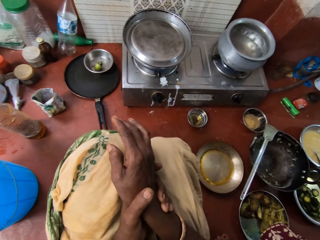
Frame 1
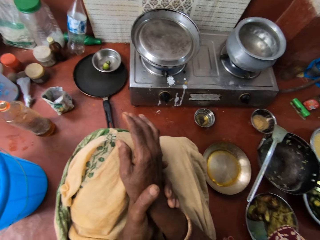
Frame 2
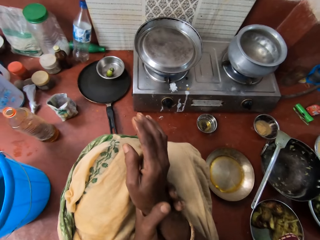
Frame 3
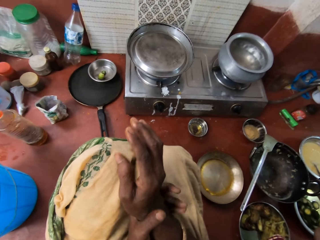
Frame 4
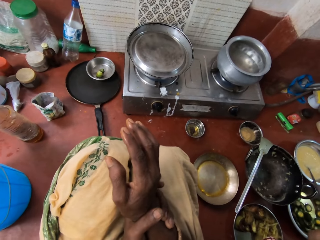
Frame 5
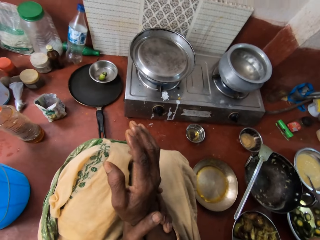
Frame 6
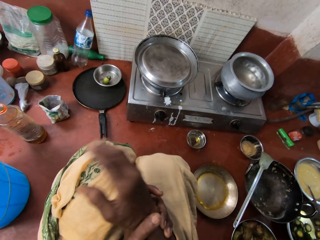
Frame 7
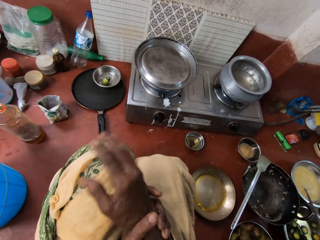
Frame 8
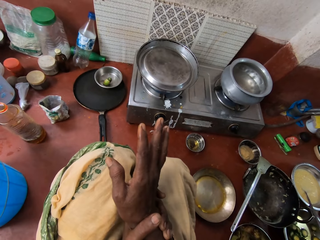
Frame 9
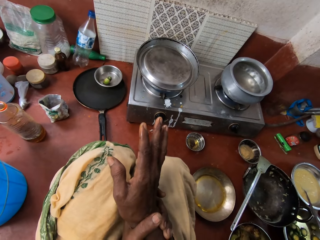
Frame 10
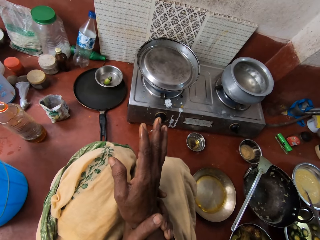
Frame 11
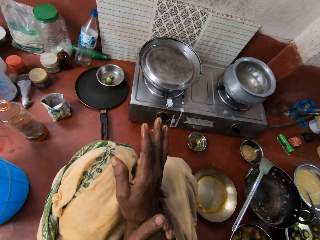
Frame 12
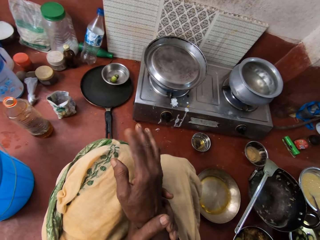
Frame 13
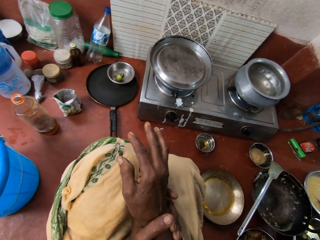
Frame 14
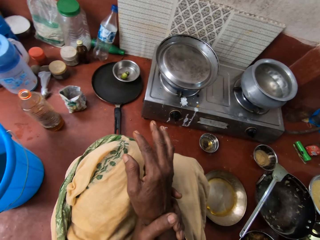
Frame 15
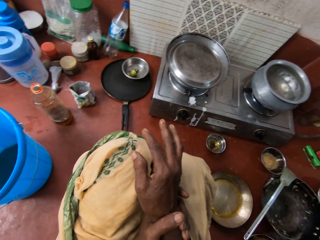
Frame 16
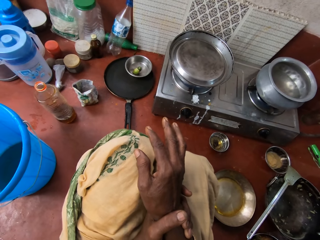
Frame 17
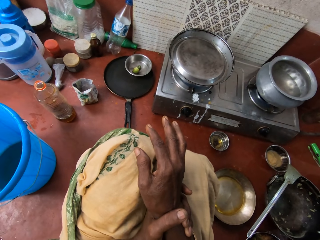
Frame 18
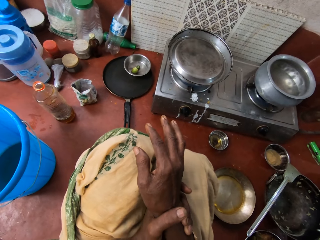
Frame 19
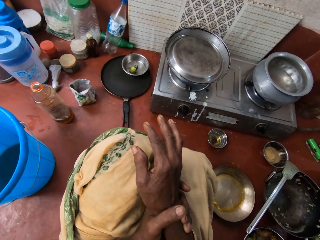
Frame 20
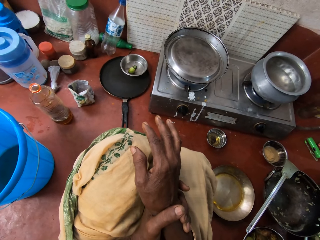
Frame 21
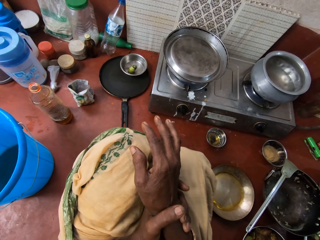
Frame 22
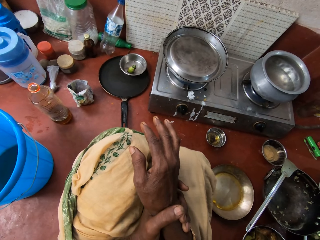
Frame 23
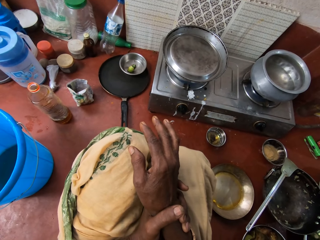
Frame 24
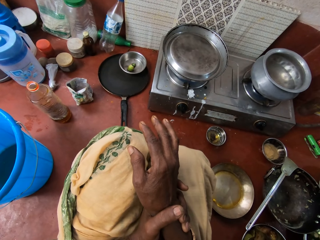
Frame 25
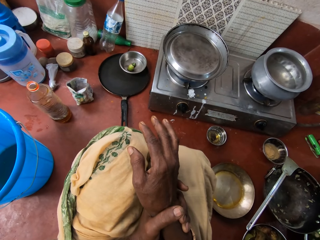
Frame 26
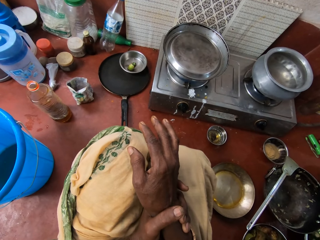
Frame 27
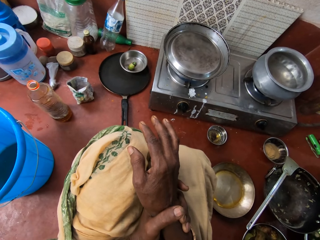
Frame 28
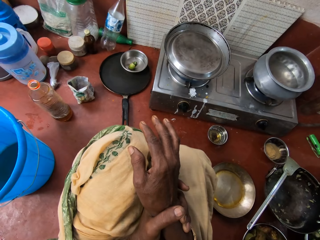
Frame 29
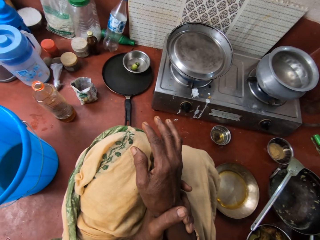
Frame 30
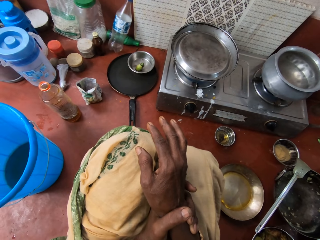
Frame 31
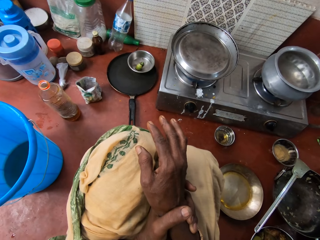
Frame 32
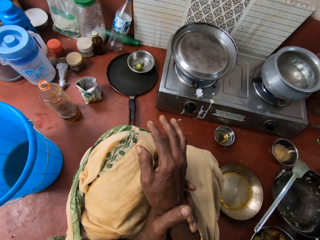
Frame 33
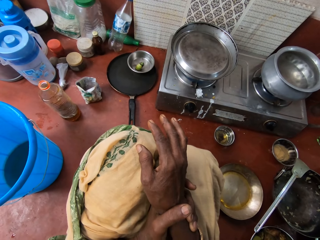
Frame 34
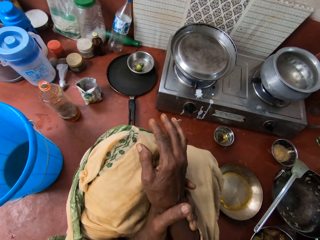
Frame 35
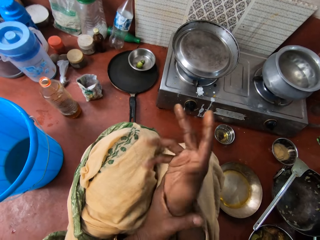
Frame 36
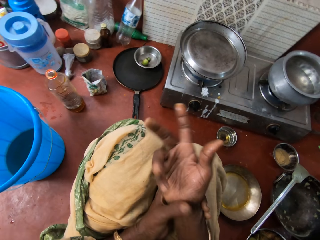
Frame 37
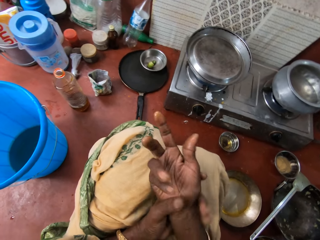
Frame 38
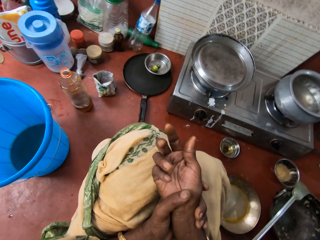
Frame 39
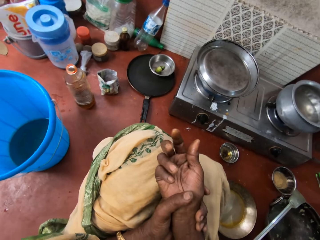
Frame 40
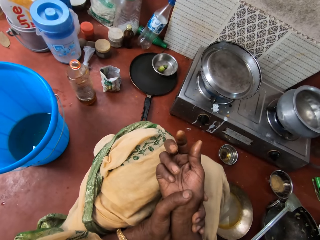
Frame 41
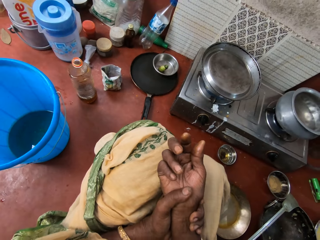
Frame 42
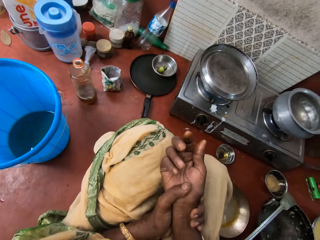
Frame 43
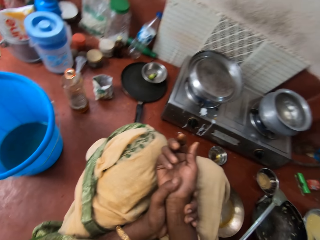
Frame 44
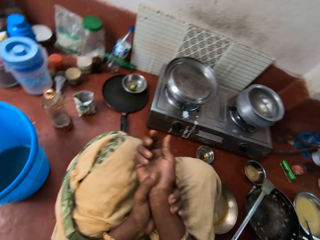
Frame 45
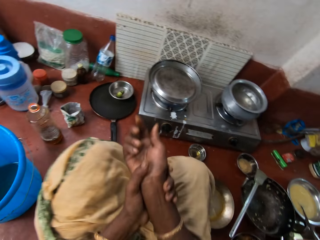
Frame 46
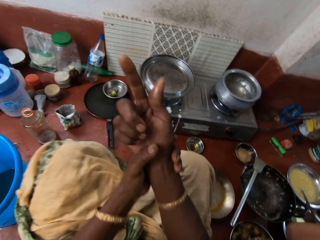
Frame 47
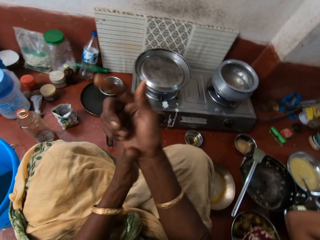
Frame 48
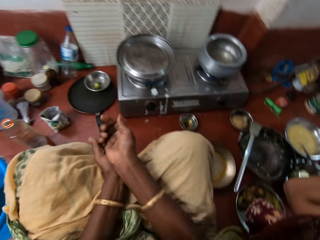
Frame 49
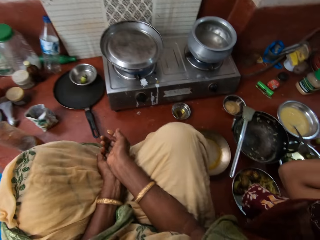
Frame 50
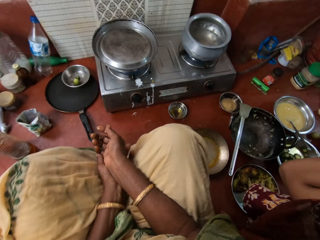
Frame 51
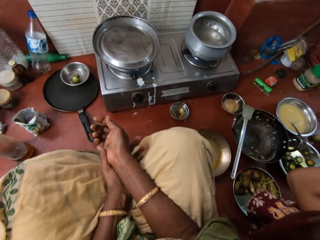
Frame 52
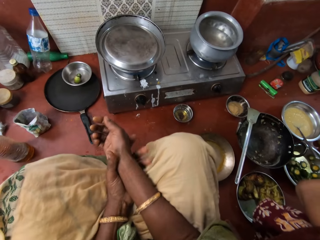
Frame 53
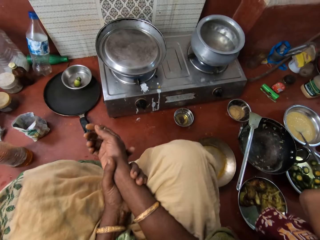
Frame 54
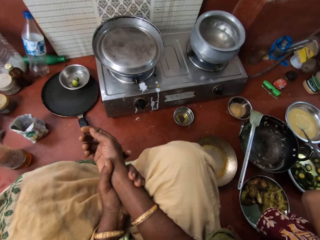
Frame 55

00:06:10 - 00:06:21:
The camera wearer moves a hand in the kitchen. They stare in the kitchen.

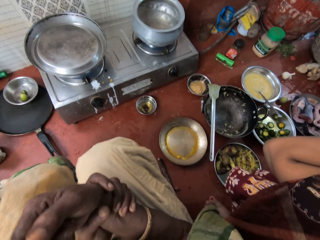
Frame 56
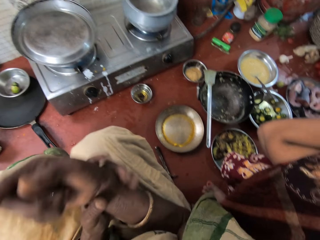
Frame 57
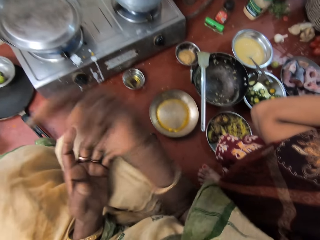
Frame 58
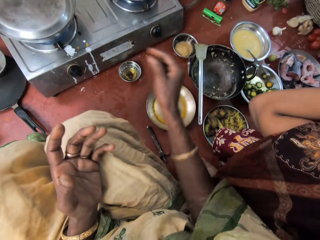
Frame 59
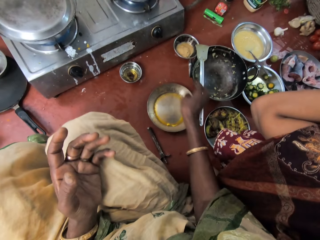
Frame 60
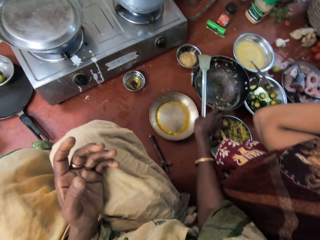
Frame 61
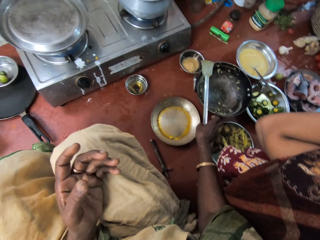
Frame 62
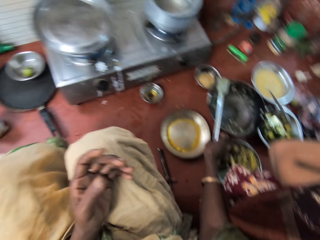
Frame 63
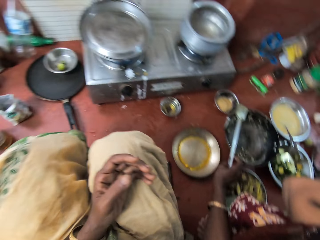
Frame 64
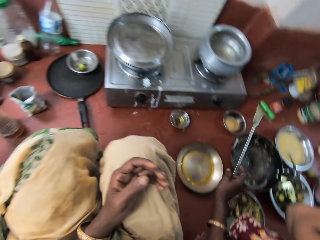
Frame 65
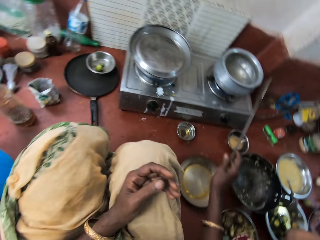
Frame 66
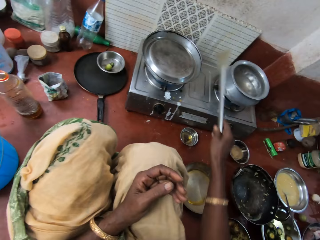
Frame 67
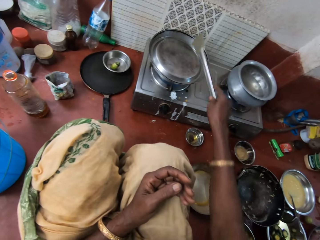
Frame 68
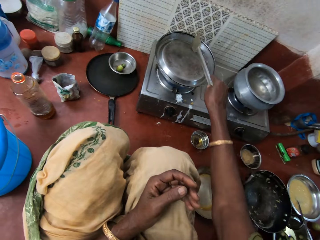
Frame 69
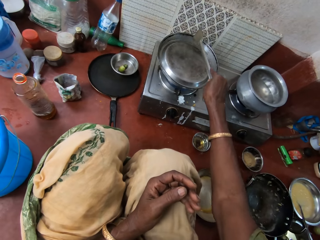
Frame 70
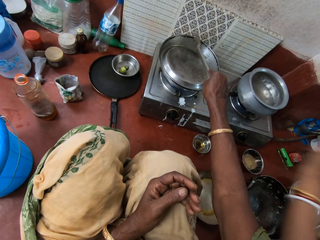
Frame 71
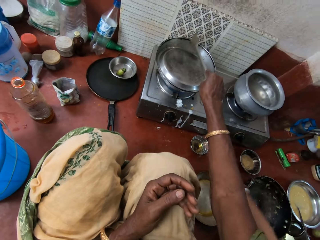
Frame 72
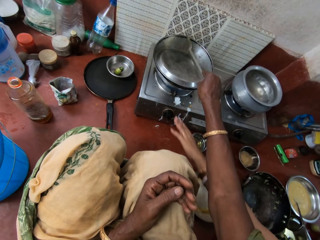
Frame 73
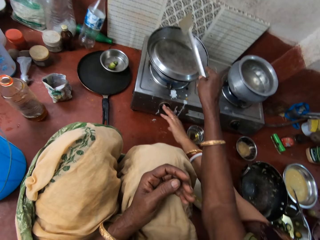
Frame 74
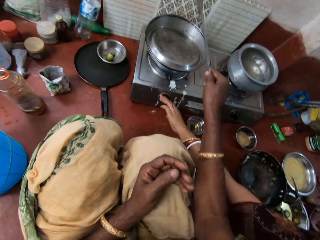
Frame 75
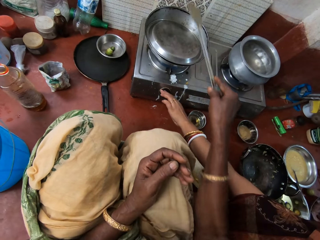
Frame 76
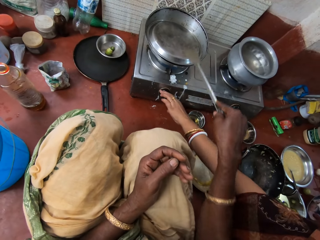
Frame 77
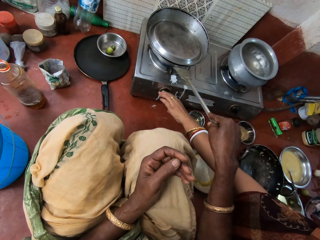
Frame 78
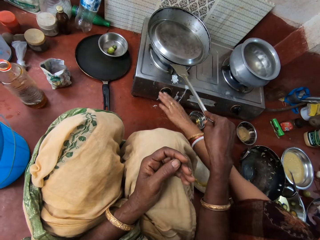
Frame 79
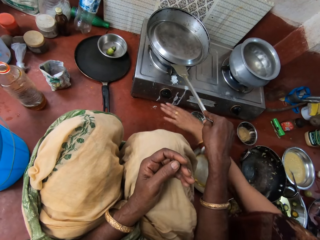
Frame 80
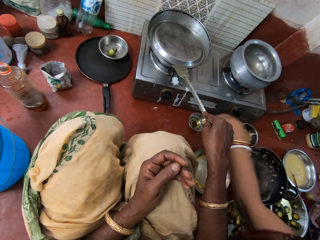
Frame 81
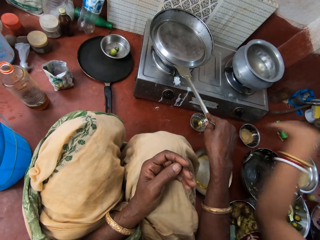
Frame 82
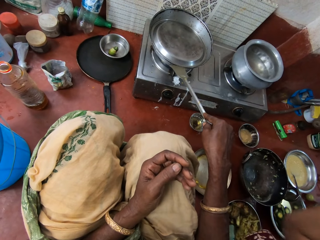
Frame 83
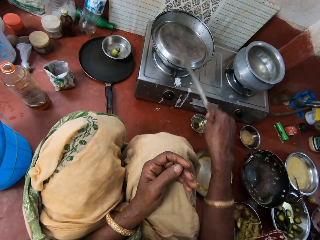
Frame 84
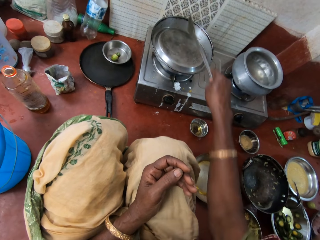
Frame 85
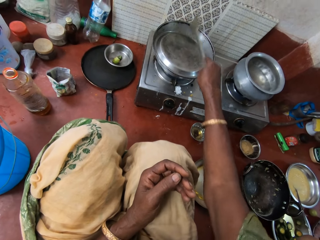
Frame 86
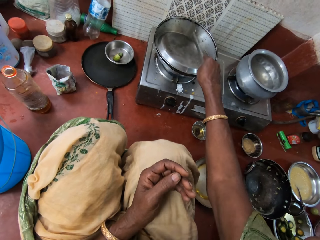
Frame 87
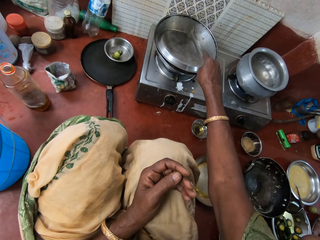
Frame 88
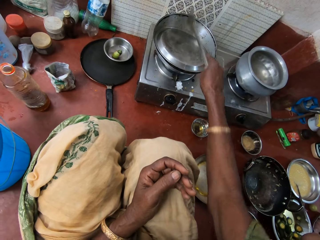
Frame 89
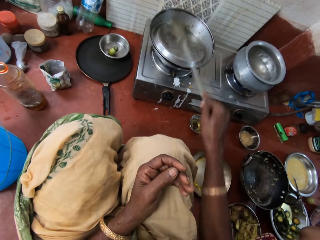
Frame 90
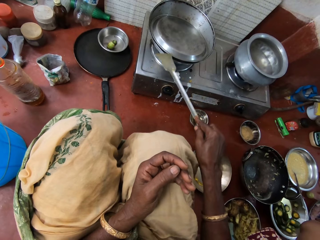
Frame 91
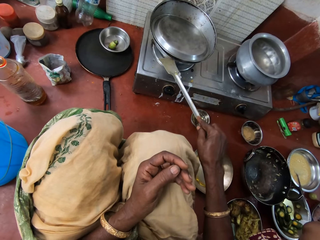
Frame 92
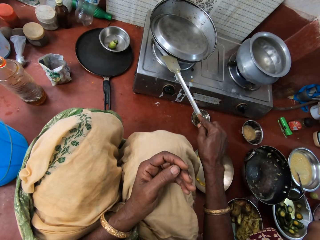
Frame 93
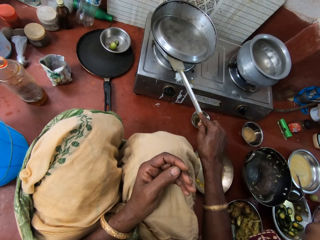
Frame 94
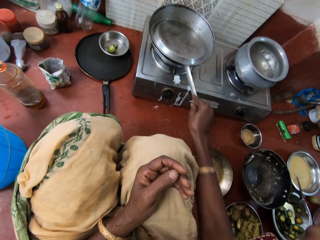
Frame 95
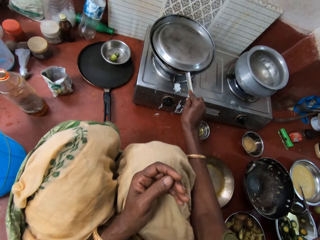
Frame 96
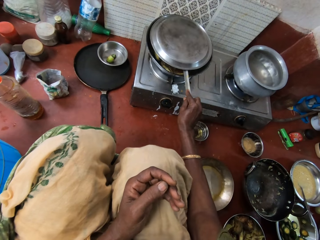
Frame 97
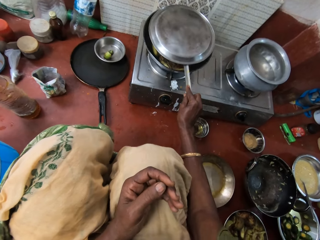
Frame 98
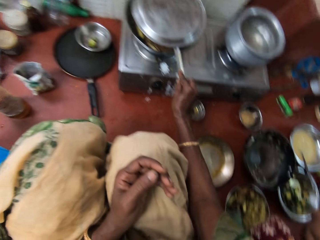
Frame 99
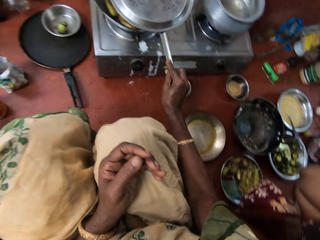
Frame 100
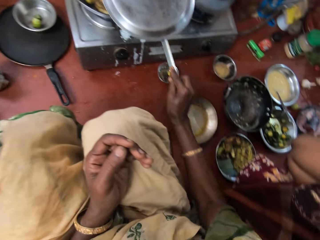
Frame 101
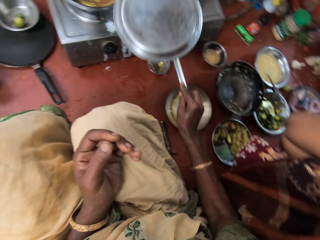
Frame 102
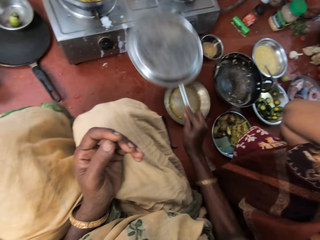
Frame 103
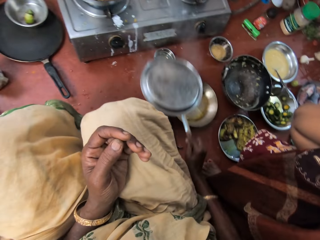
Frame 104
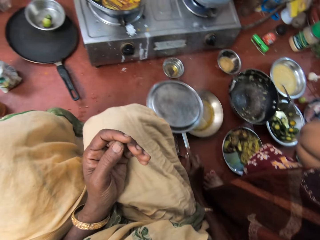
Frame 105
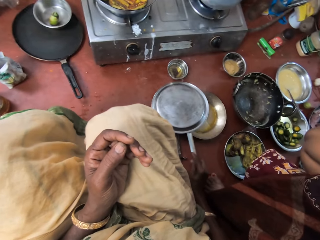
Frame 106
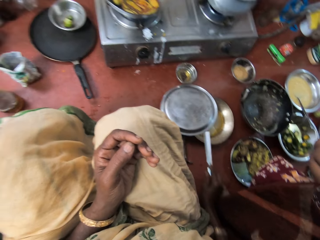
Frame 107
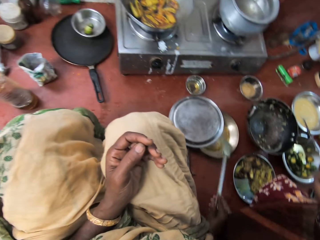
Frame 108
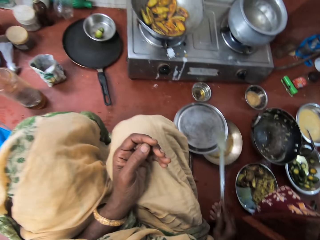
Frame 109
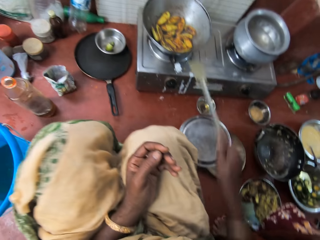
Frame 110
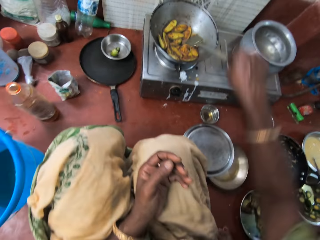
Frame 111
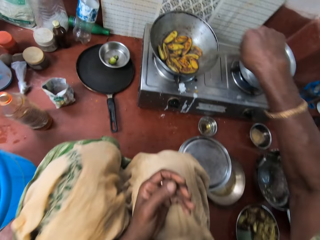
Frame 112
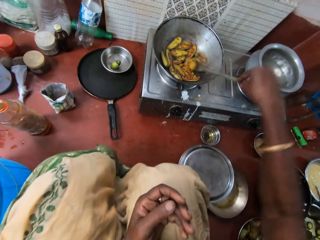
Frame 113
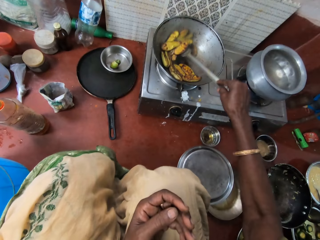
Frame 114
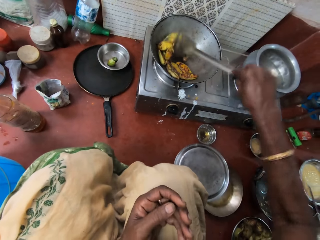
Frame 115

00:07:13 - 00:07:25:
The camera wearer picks up a turner spoon from the cooking pan with her right hand. She hits the turner spoon on the pan cover or cooking lid. A woman turns off the cooker with her left hand. The camera wearer hits the cooking lid with the spoon. She removes the pot cover with the turner spoon. She places the pot cover on another pan. She stirs vegetables with the turner spoon.
